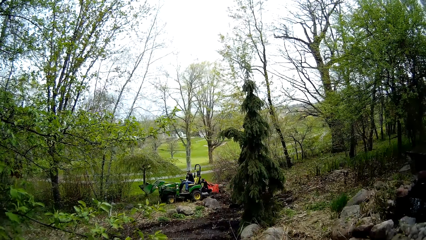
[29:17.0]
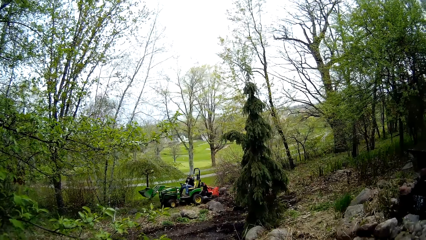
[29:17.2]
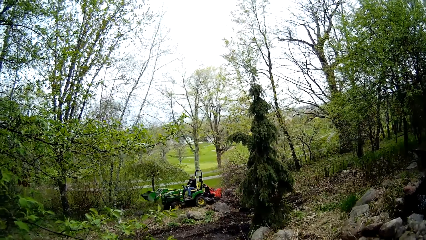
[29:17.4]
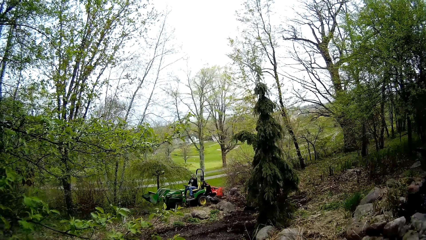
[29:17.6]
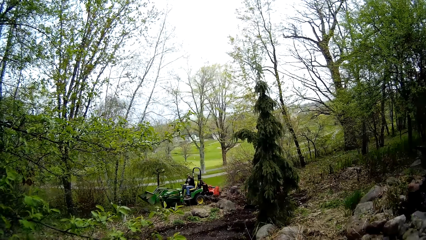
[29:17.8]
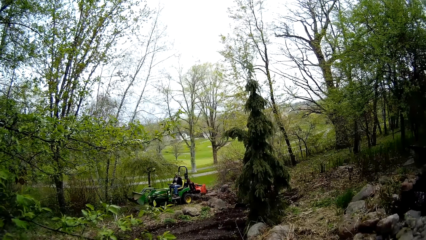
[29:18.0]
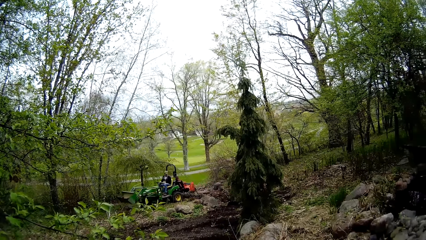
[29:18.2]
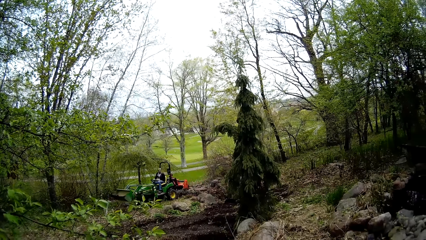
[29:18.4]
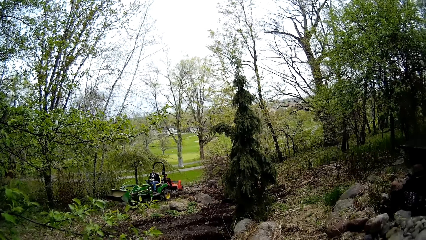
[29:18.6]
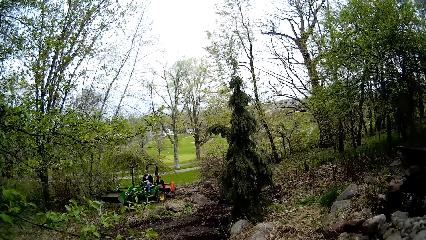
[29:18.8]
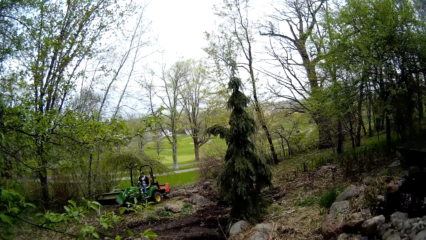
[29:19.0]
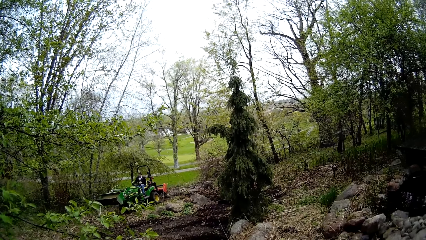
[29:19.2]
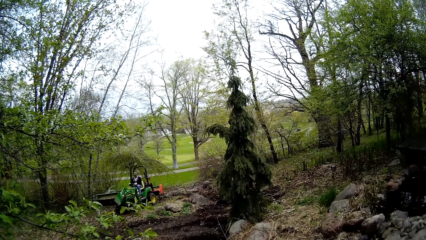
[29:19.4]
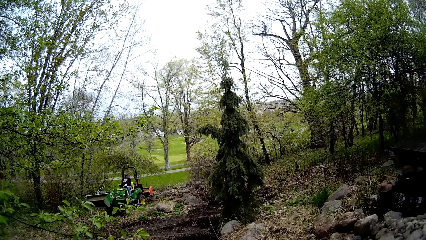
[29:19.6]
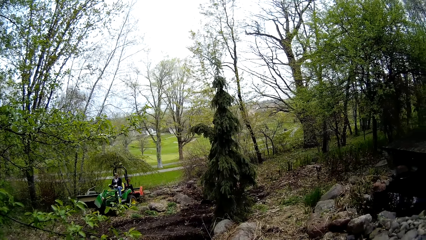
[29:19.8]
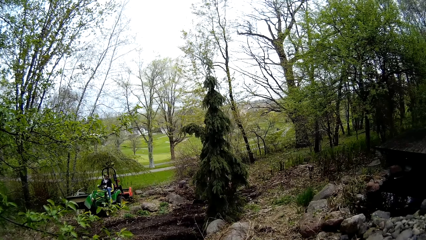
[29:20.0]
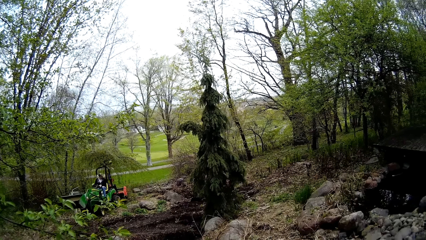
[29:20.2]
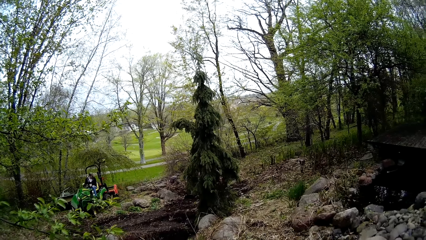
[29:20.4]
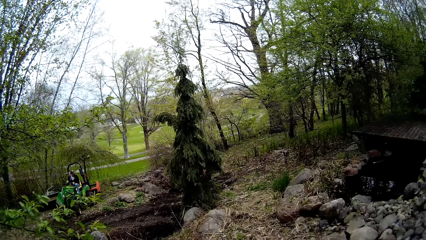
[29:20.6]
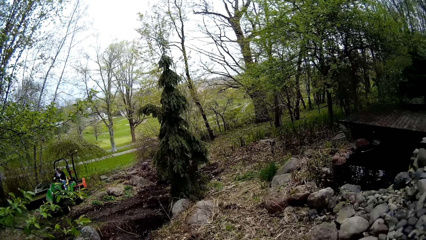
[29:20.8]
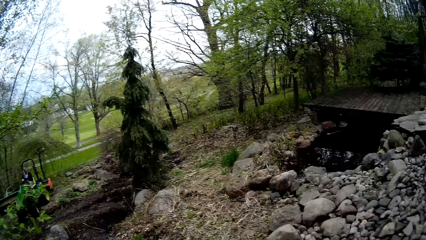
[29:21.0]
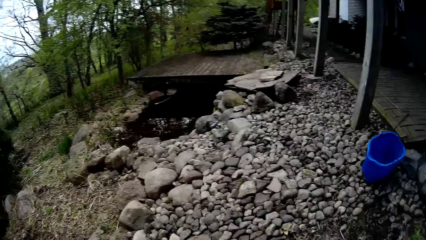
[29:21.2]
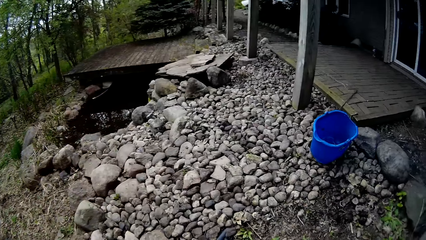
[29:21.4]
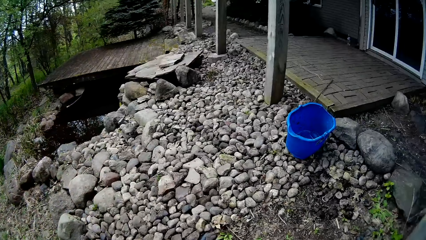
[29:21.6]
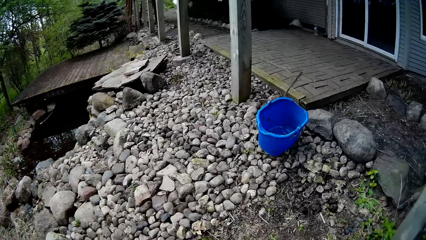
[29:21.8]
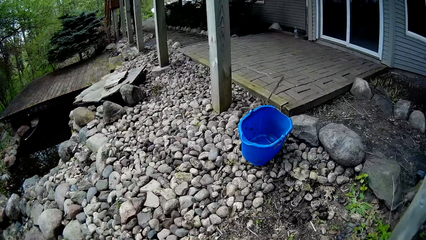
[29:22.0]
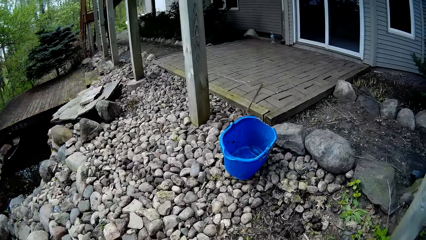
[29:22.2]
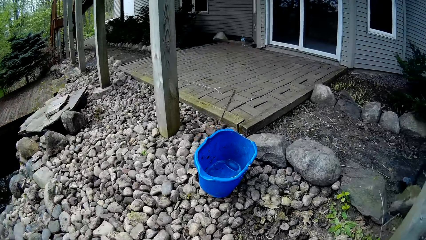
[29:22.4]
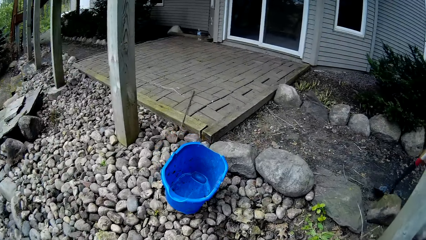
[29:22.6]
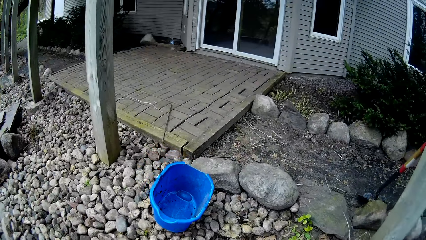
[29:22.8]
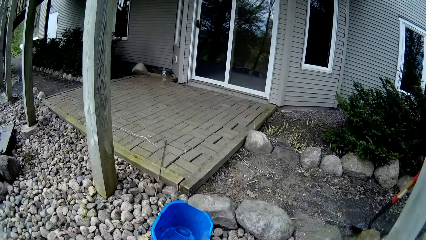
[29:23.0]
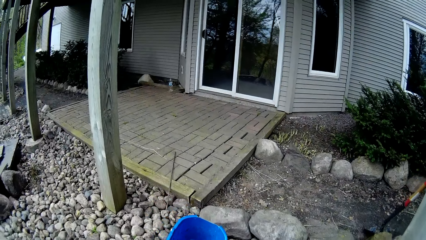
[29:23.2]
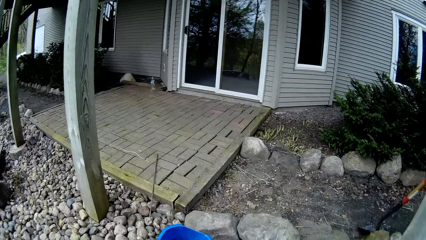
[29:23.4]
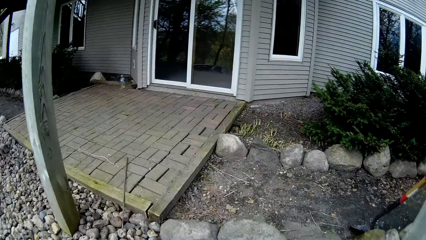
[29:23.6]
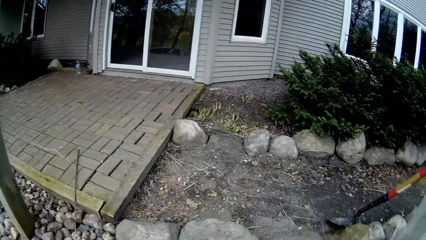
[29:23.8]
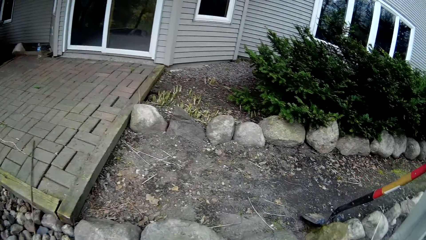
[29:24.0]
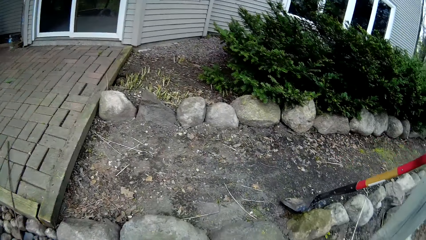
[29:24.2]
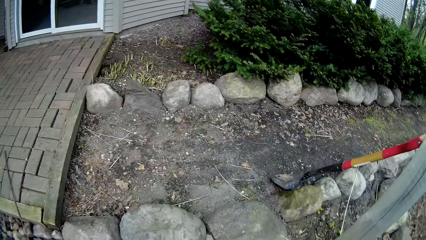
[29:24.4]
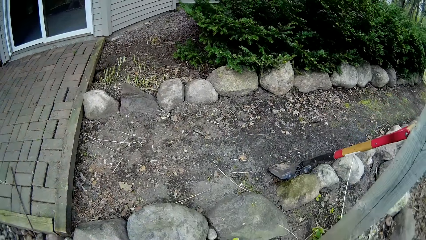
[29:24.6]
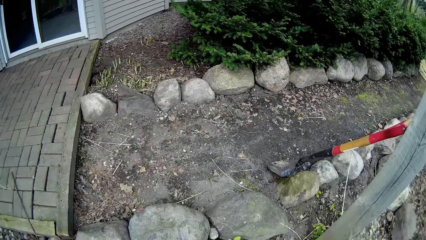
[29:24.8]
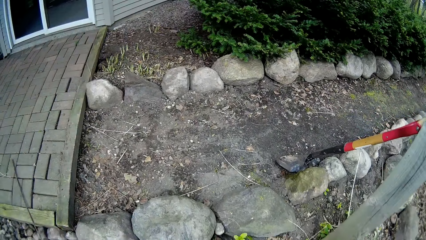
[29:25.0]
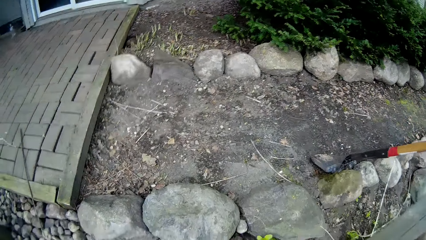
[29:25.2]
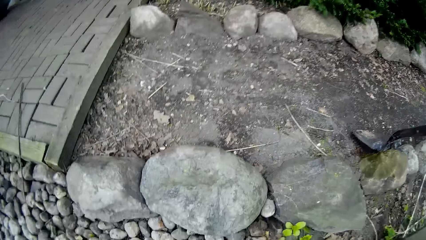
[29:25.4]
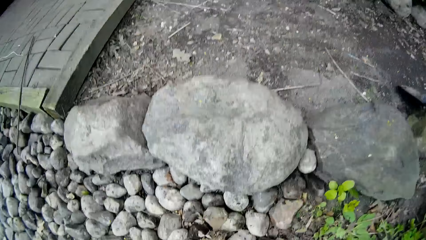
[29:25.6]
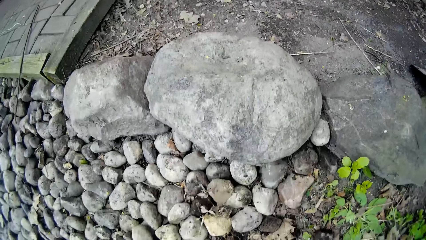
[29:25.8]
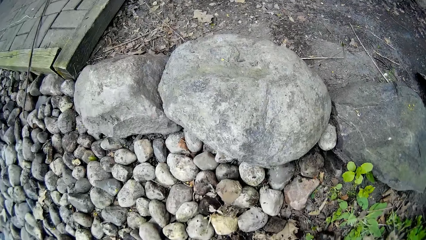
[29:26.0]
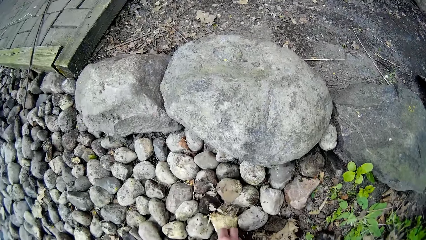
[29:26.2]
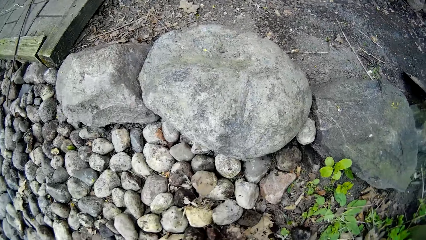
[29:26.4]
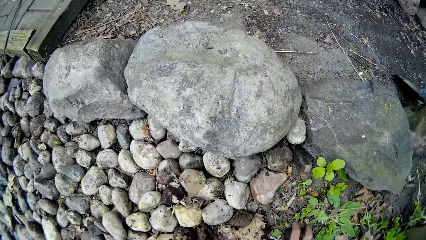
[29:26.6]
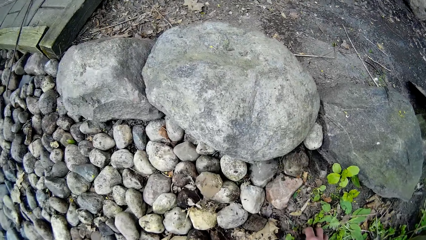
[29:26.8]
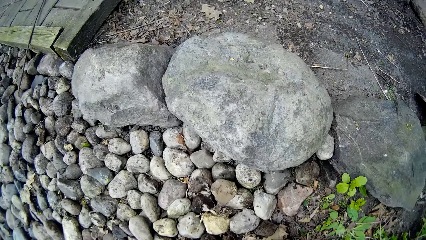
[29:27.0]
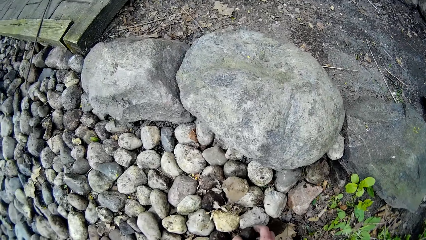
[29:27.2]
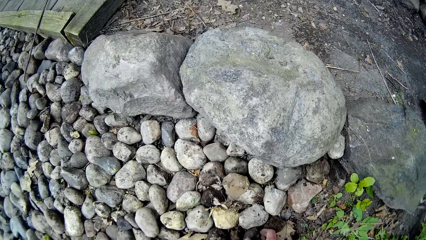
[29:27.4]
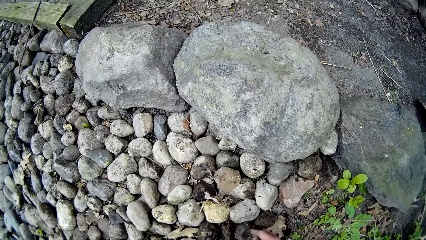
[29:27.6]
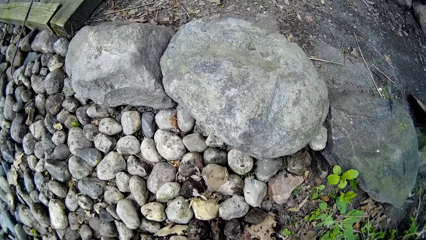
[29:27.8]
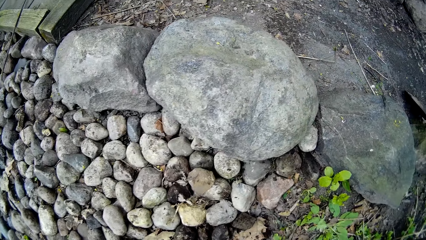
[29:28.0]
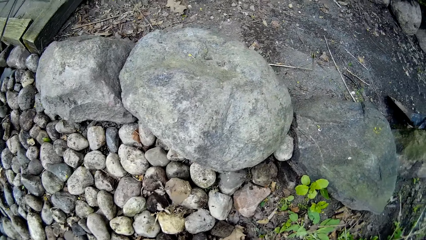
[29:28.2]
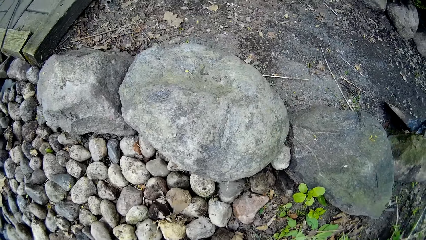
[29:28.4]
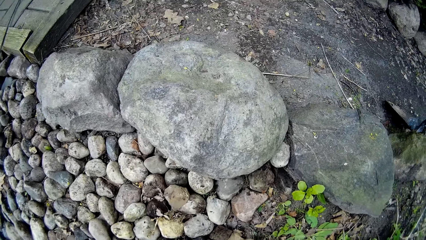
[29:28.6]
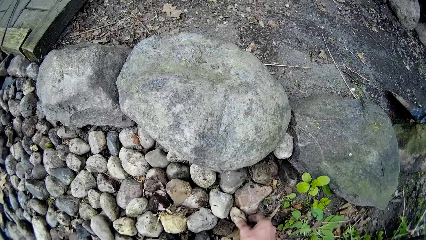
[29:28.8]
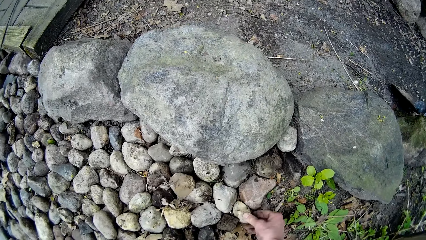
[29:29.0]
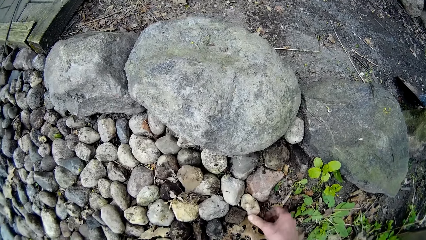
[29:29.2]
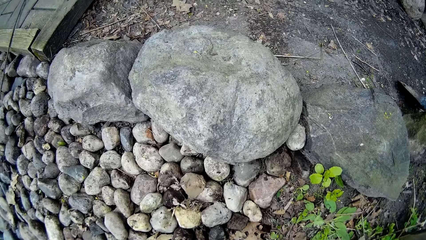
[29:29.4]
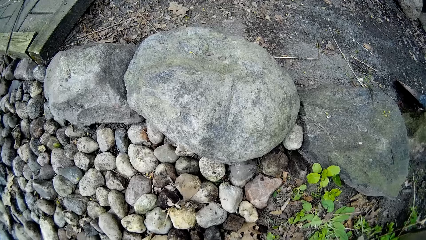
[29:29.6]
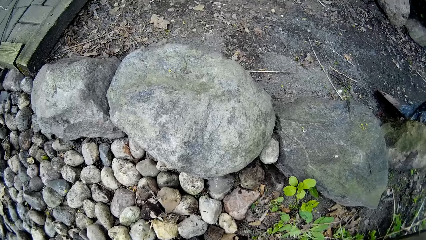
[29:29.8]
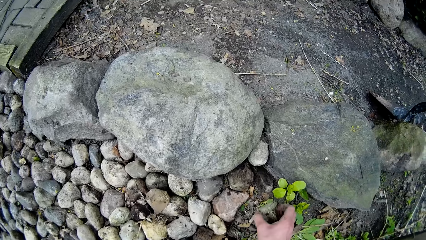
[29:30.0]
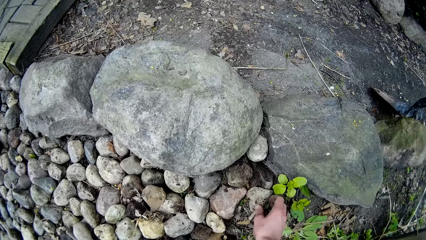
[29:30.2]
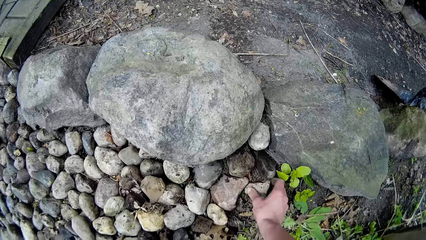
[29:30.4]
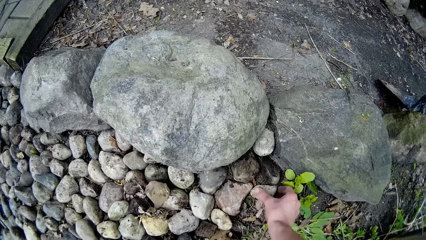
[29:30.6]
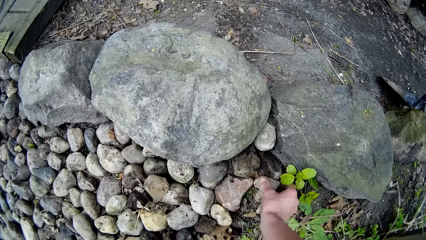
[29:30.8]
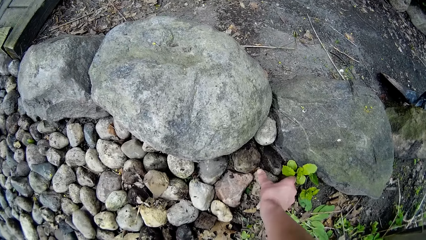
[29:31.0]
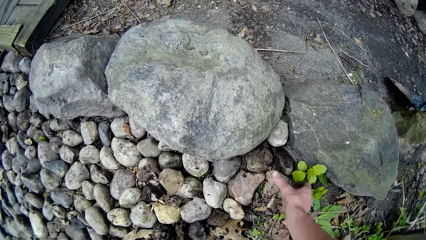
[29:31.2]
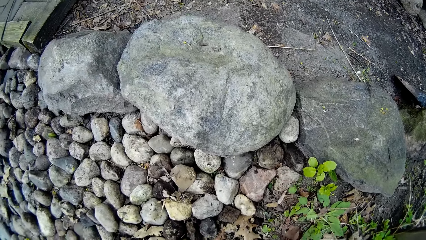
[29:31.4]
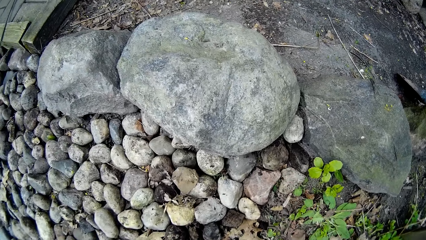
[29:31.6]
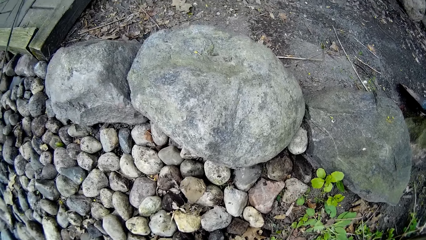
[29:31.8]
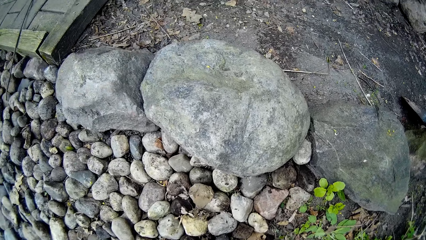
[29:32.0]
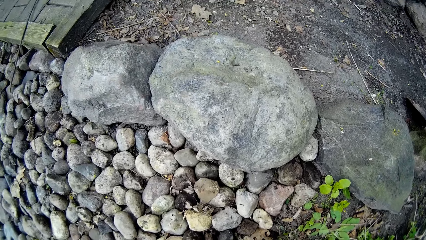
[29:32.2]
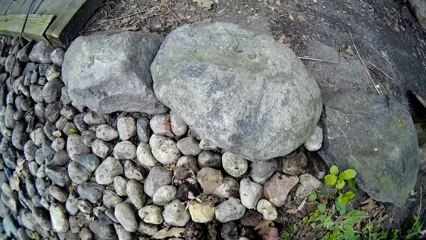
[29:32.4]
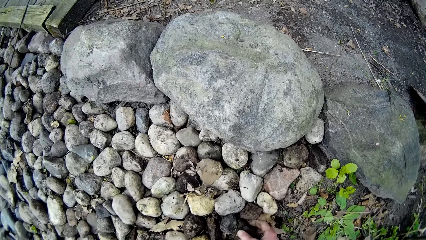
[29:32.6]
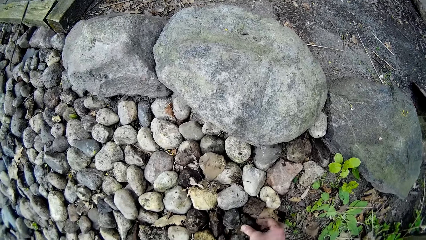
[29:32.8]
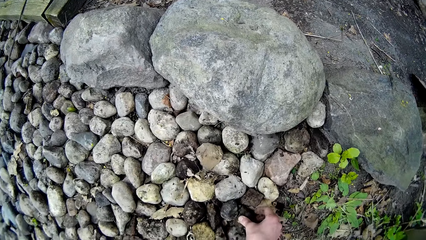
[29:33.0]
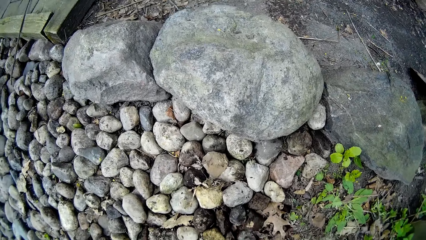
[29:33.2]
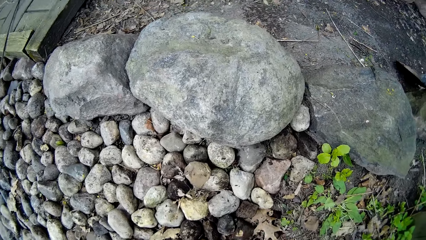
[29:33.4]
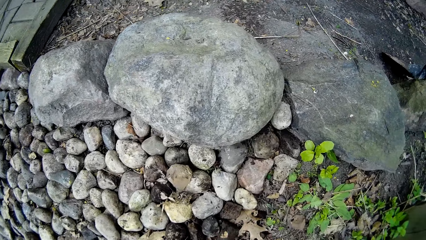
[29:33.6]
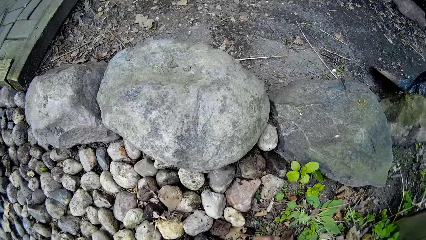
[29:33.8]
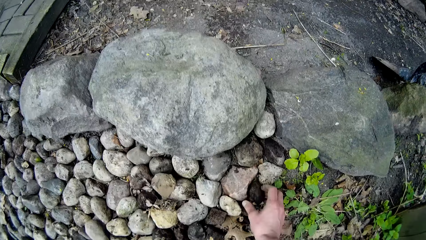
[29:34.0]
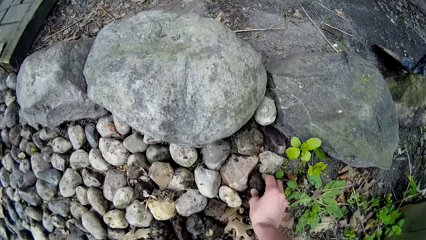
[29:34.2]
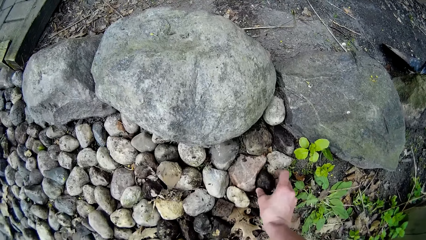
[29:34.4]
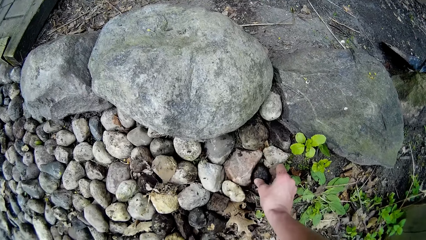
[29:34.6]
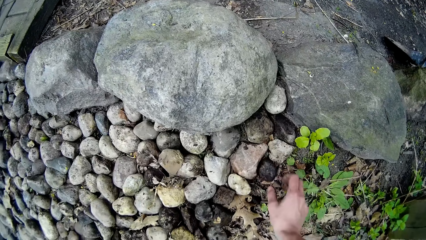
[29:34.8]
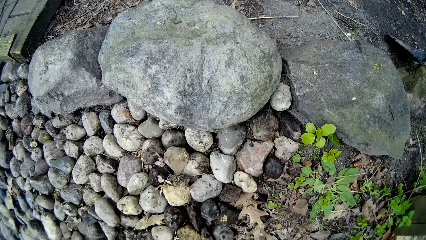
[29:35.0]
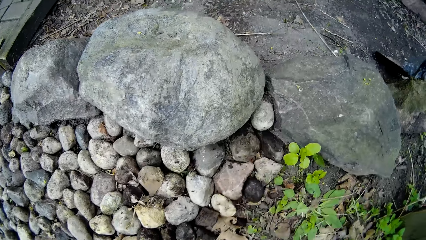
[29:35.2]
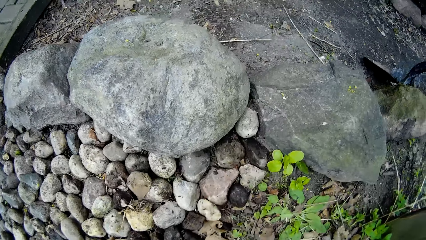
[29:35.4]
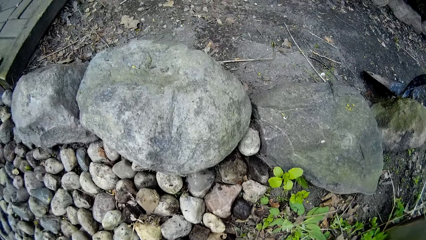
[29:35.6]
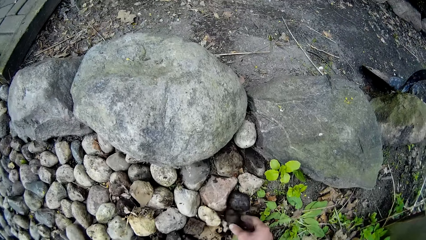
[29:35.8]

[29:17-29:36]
The camera wearer arranges stones.
